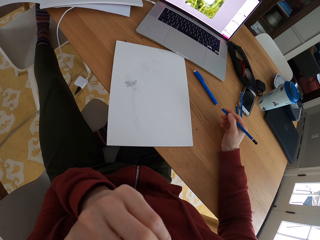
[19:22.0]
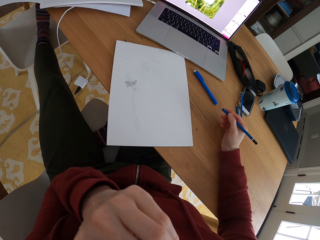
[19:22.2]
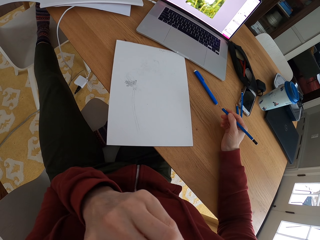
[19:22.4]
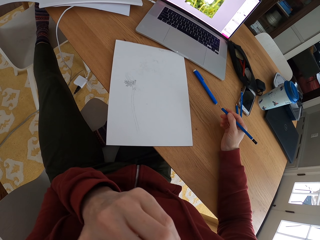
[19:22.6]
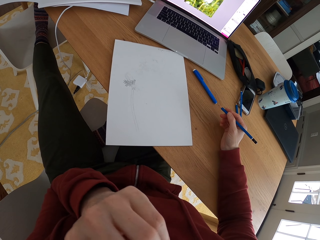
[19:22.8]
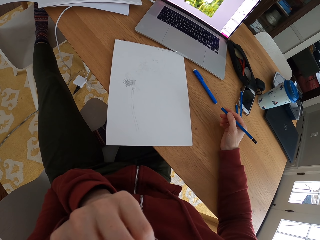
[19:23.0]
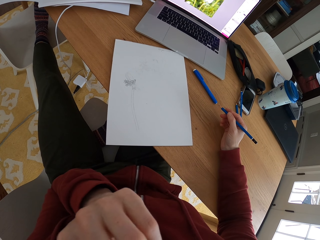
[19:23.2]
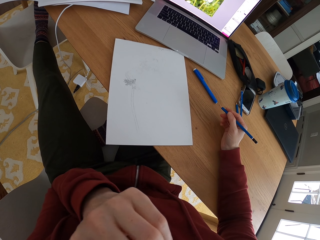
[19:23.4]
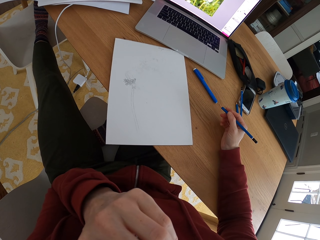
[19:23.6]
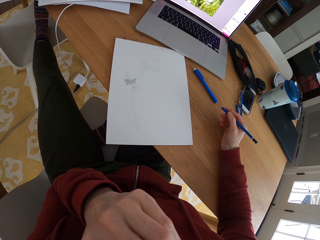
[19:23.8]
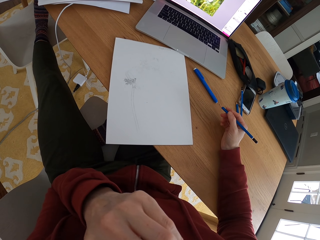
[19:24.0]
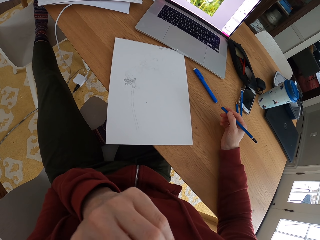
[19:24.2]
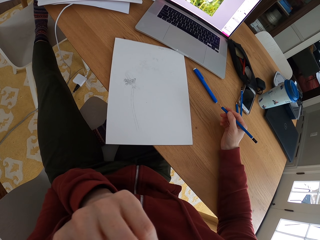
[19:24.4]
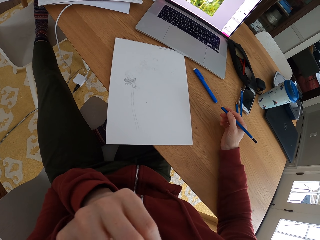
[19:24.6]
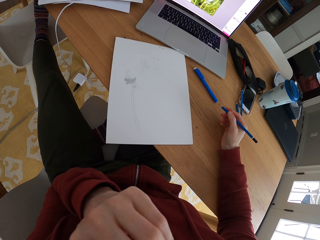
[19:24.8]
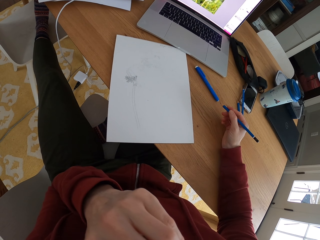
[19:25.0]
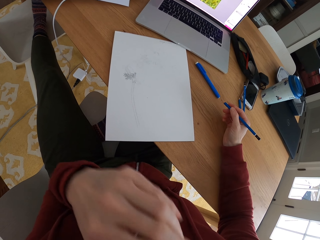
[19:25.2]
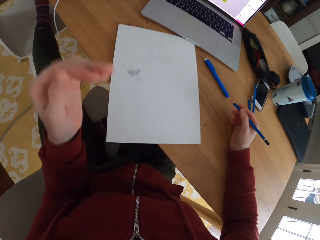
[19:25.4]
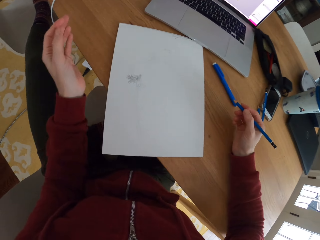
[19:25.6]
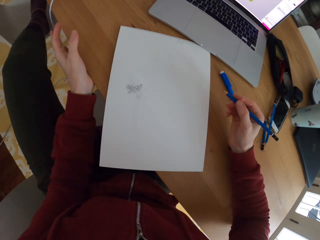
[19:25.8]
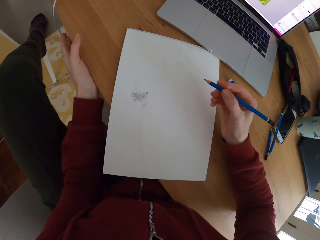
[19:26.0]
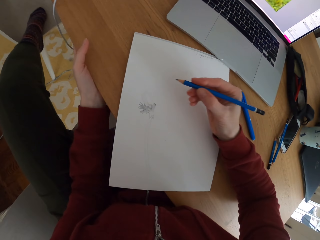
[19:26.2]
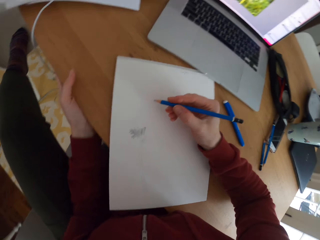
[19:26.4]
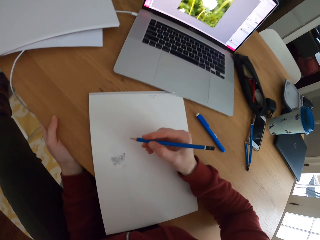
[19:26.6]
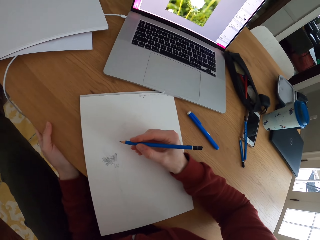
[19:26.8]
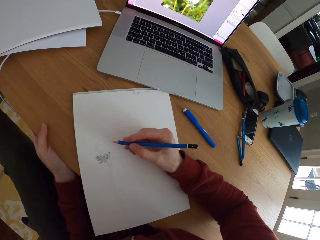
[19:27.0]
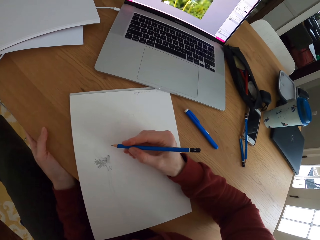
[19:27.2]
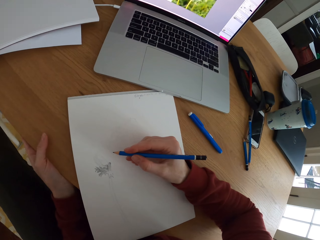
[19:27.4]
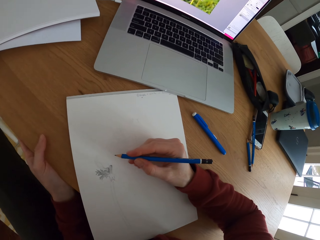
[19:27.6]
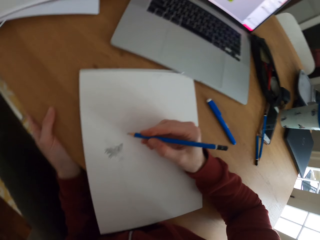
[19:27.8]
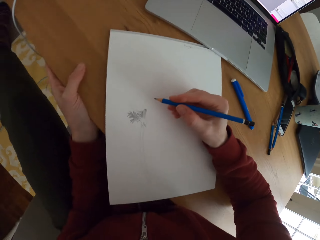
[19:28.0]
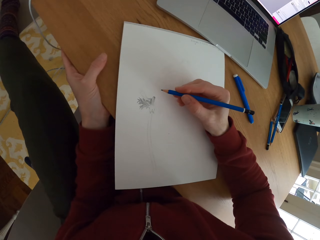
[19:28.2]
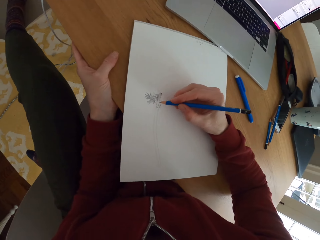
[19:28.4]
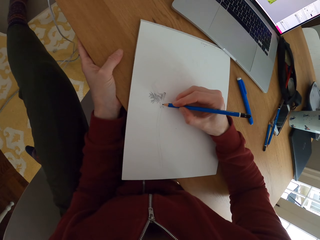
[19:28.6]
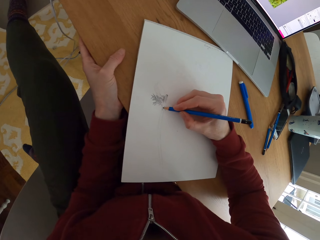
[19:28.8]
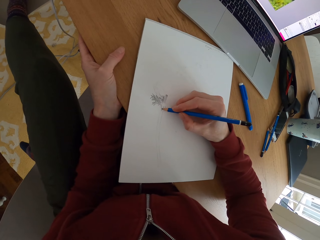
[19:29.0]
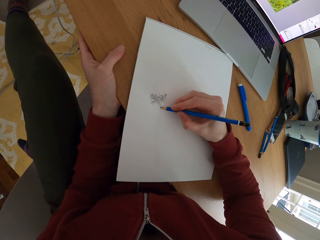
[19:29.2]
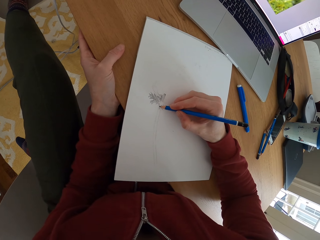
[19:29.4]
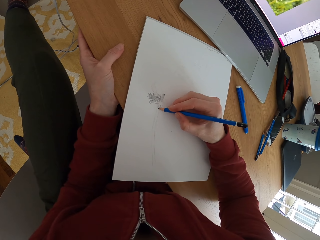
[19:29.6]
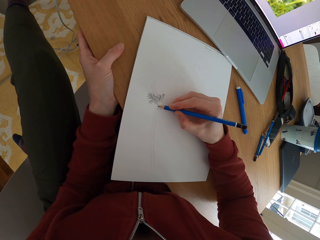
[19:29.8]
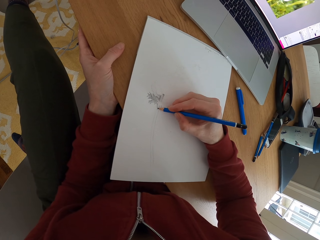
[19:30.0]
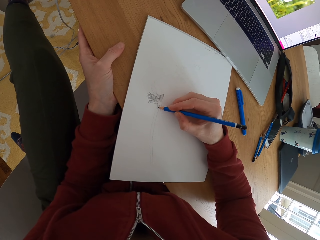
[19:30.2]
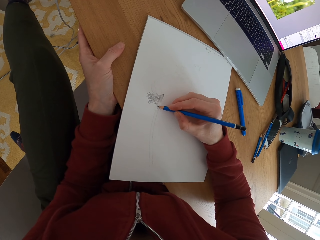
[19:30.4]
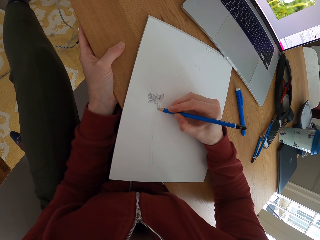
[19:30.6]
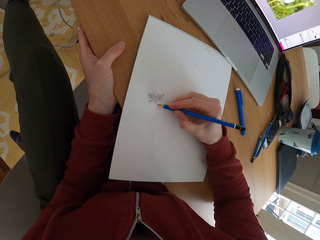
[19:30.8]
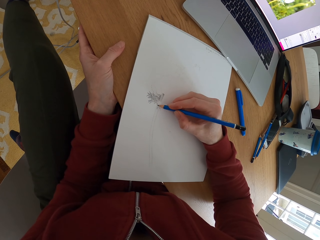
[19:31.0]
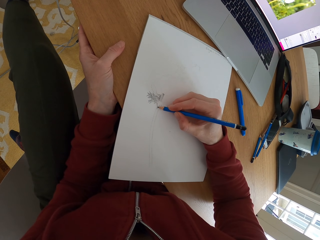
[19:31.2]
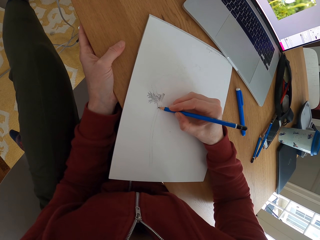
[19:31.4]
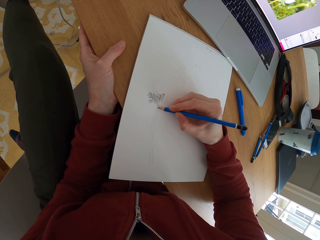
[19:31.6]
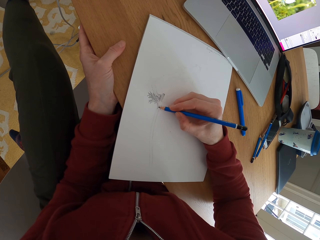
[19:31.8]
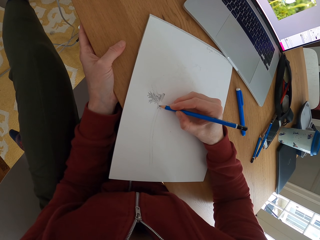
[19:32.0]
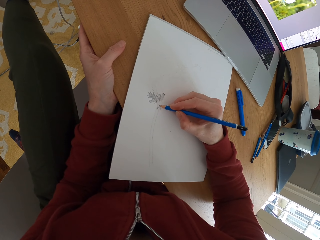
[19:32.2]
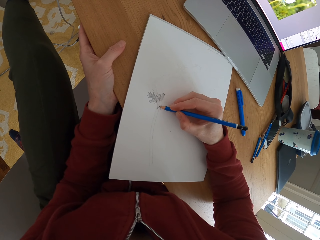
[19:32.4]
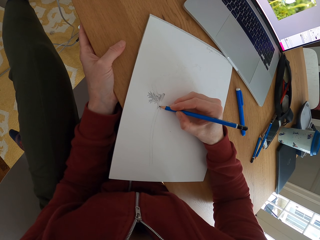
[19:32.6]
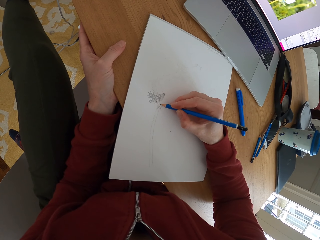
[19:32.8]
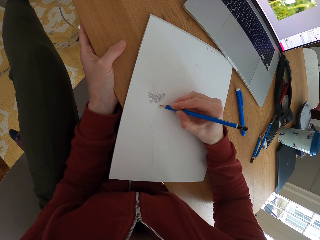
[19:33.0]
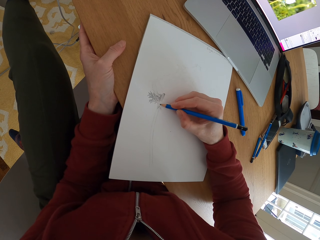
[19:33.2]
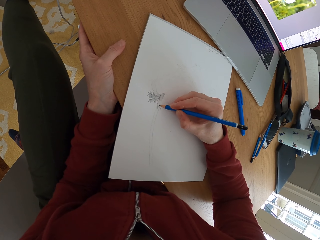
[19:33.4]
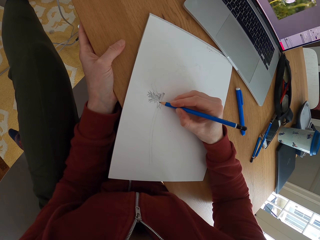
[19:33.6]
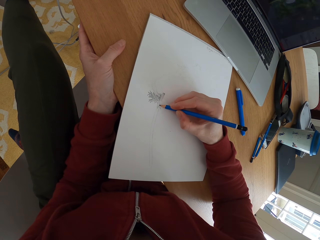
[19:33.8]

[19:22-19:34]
The camera wearer holds the table. They move the hand holding the pencil. They stare at the sketch. They draw on a piece of paper with the pencil.

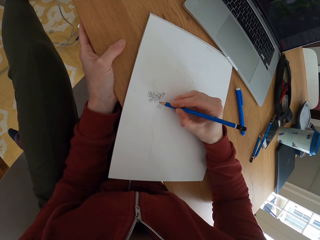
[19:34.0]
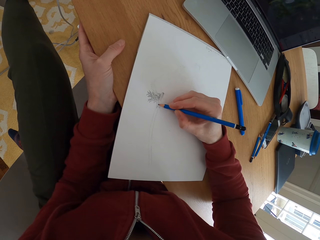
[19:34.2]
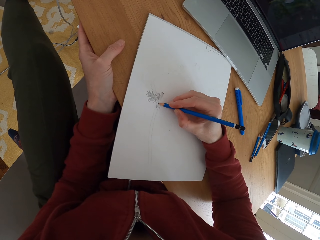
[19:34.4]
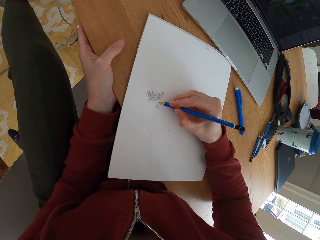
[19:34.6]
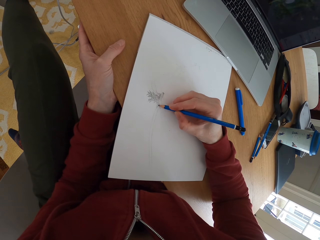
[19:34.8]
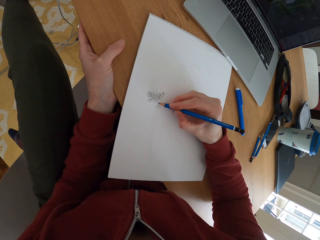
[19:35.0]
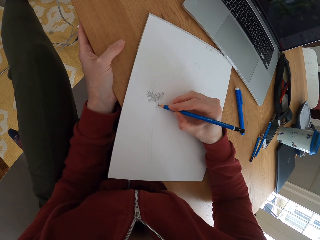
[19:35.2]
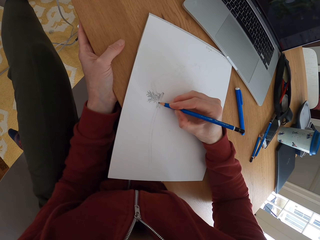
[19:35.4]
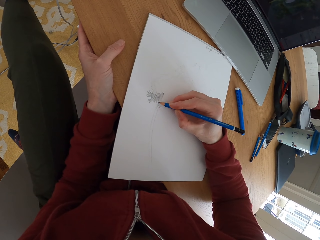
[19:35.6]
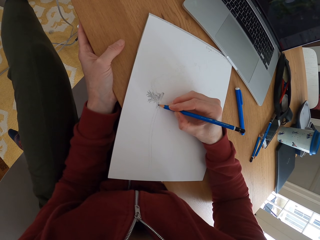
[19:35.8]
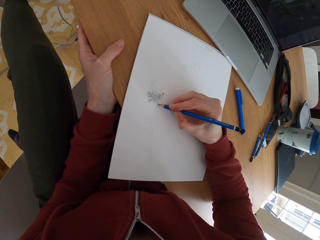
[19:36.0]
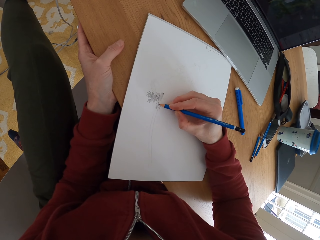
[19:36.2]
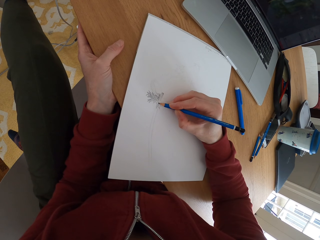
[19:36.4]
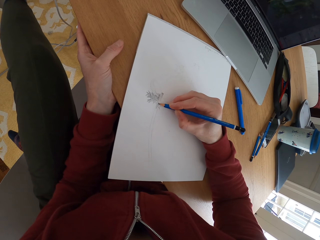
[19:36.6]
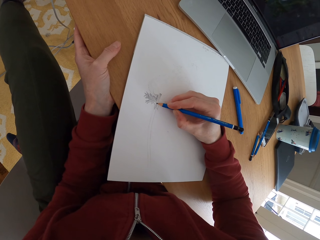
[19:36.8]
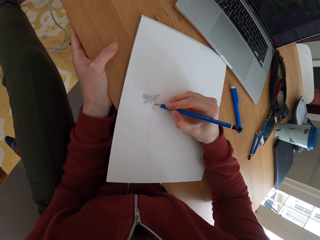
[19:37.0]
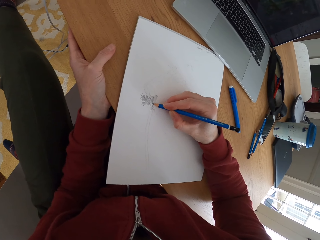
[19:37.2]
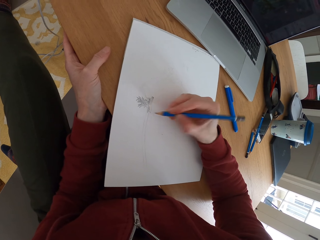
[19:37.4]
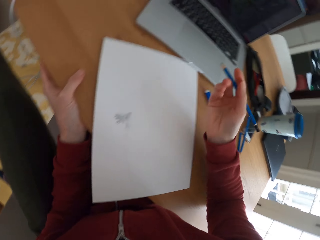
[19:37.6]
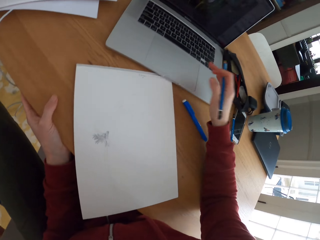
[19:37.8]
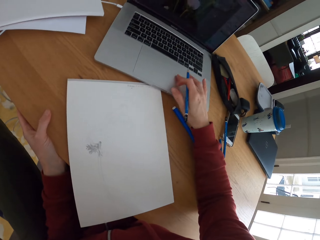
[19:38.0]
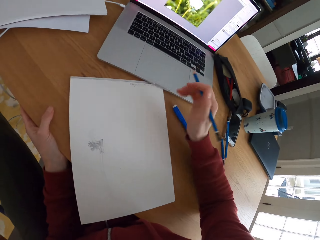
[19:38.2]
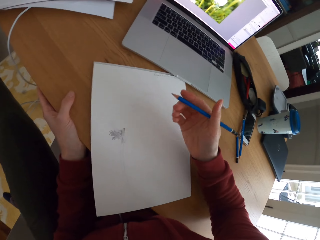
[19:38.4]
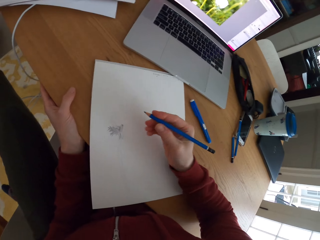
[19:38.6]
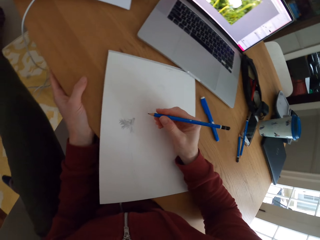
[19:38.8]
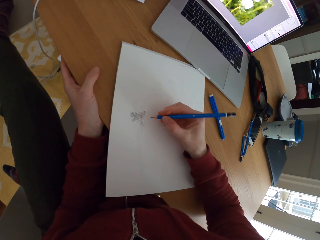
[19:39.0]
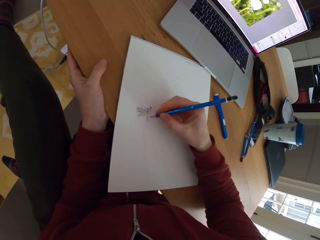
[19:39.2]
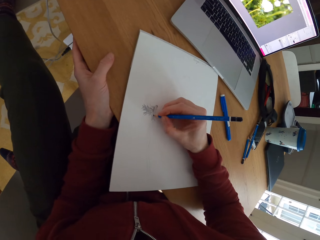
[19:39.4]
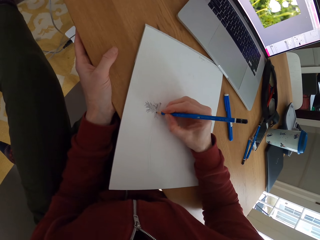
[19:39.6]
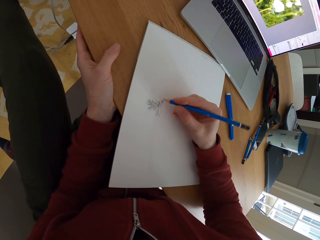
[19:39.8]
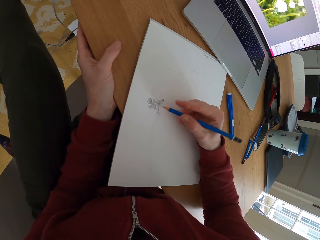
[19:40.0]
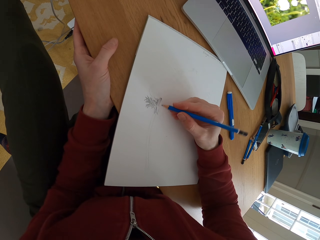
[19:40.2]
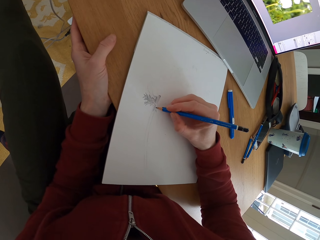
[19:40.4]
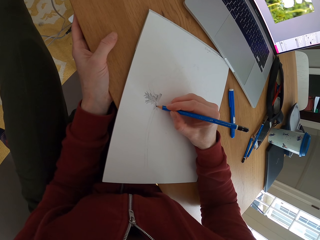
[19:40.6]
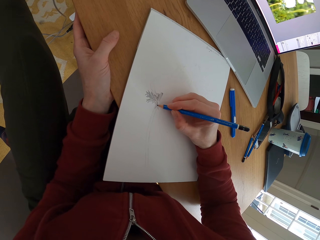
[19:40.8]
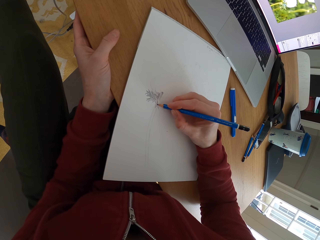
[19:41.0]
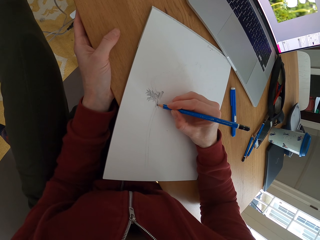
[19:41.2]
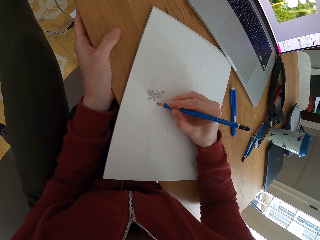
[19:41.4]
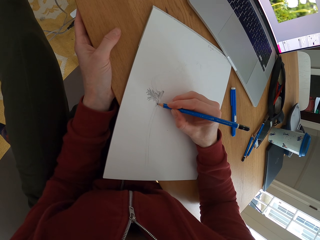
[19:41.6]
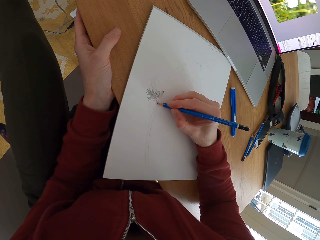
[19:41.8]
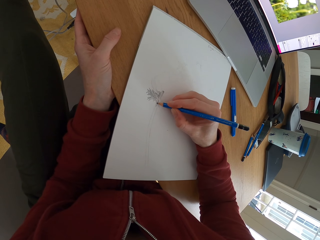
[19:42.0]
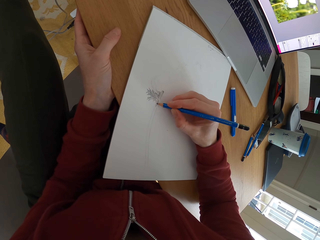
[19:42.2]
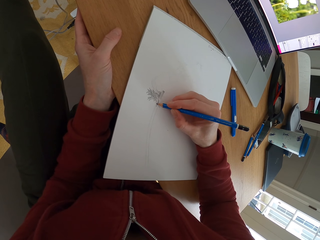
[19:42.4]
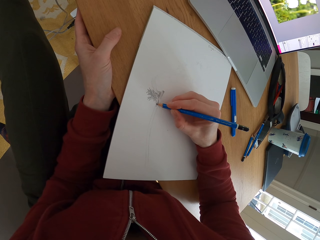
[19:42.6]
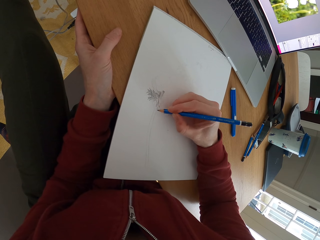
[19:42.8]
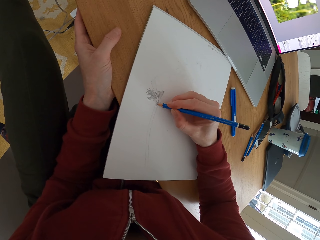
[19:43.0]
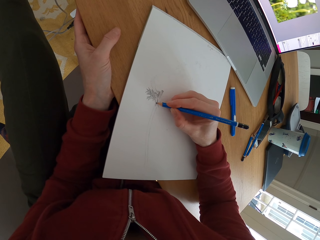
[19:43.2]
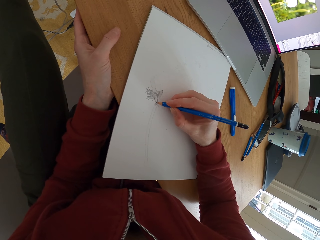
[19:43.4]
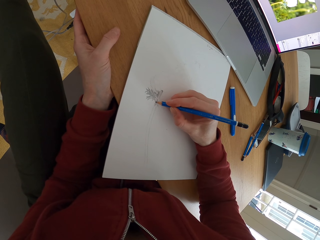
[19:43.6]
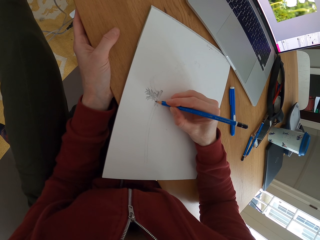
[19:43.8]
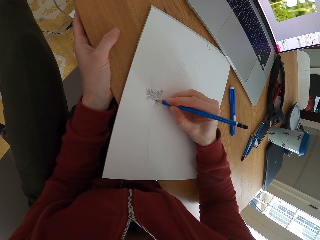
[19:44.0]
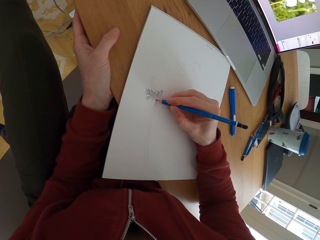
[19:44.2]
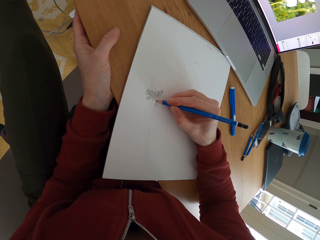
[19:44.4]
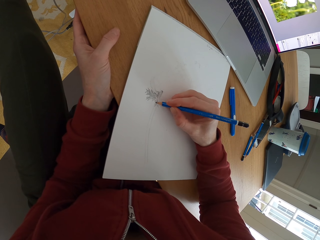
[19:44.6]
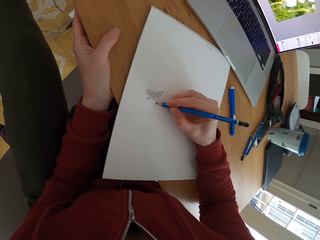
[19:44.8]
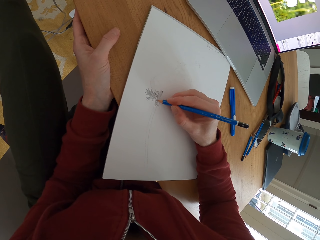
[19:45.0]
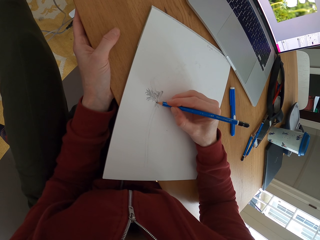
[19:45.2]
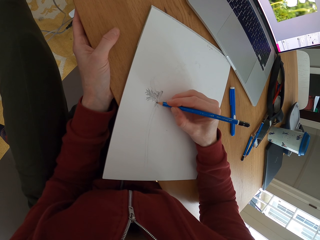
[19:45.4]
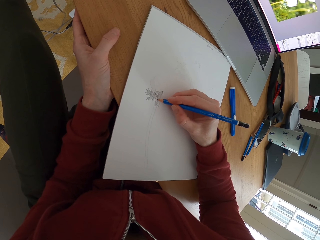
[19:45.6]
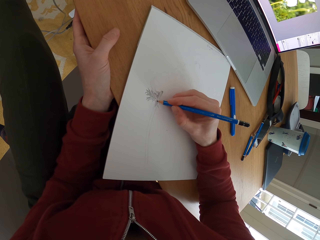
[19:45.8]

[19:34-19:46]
The camera wearer taps the screen of the laptop. They place a hand on the drawing paper. They adjust the pencil. They draw on a piece of paper with the pencil.
